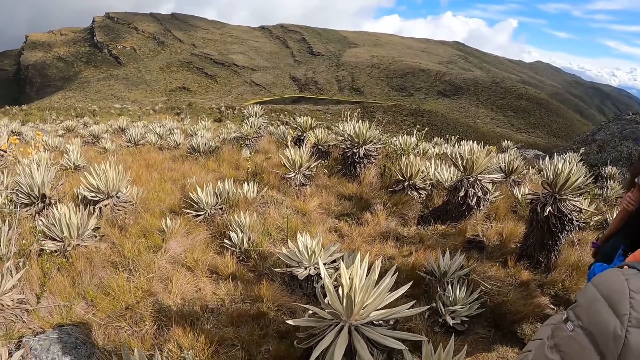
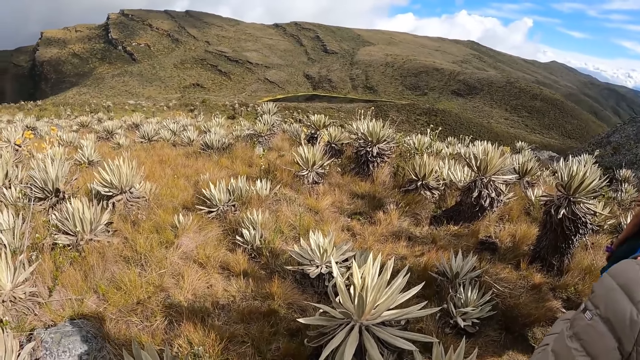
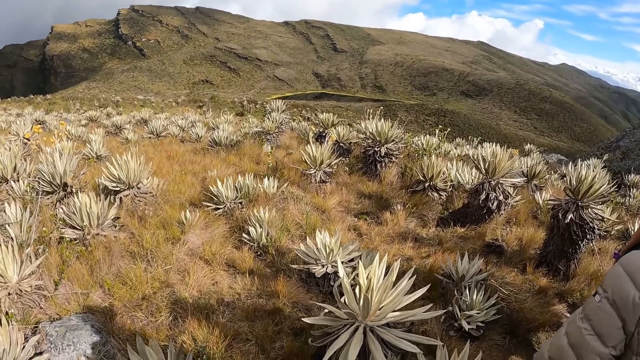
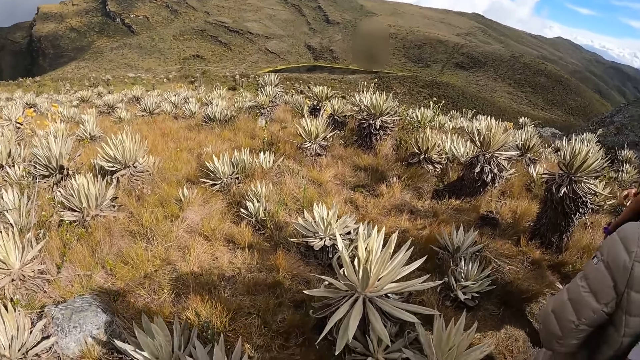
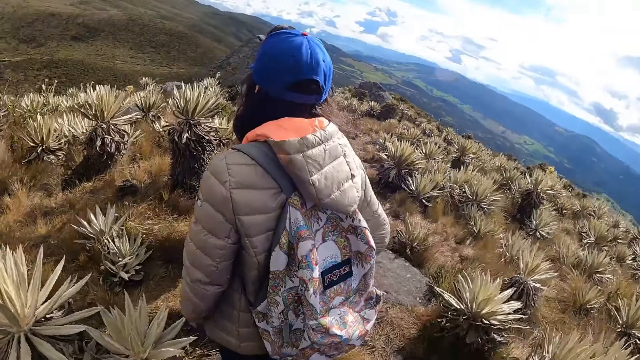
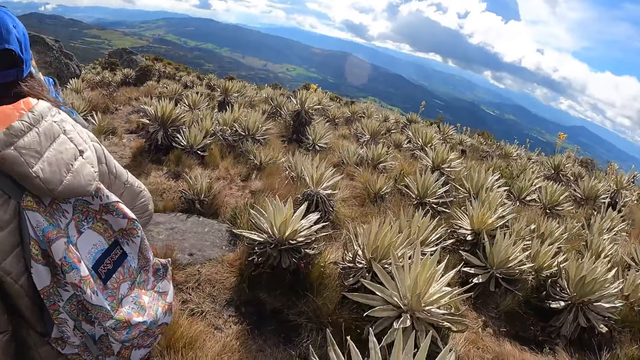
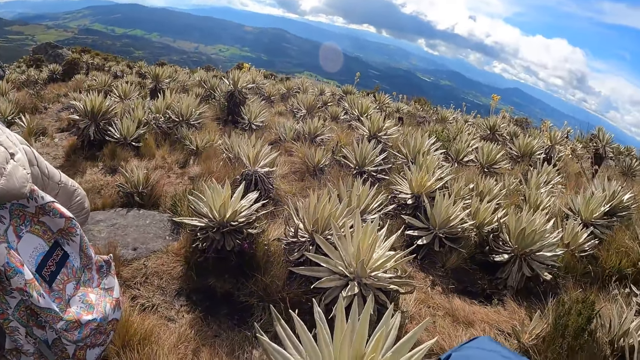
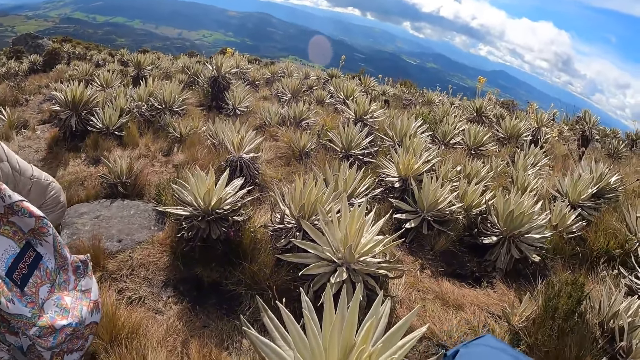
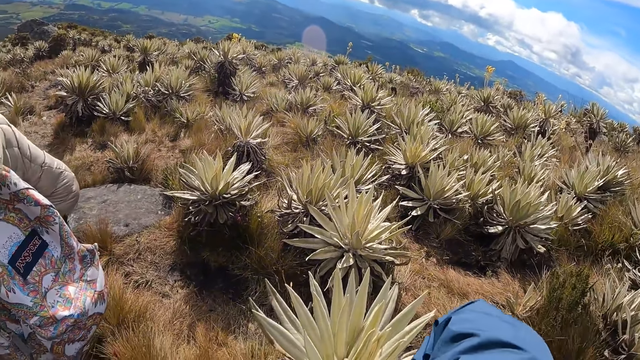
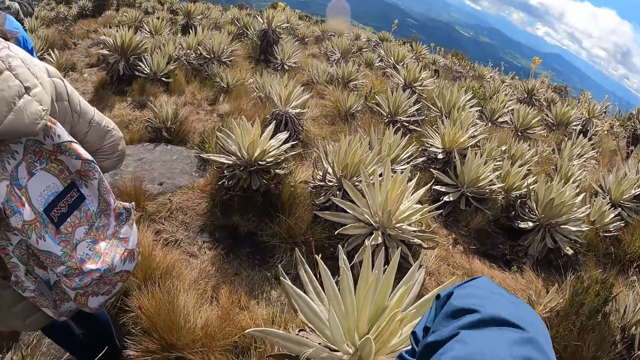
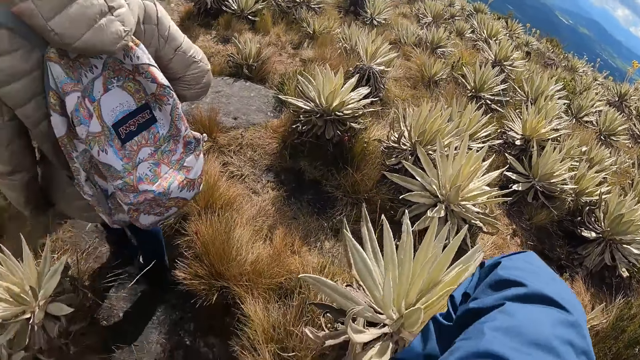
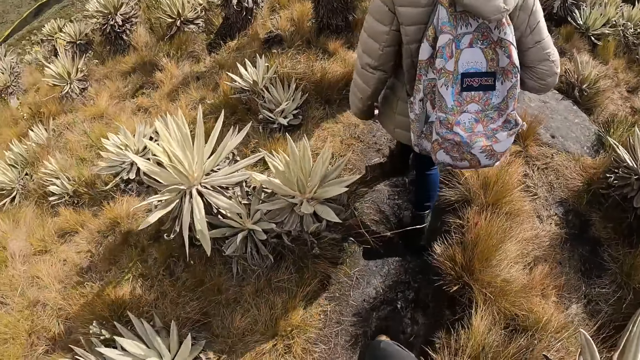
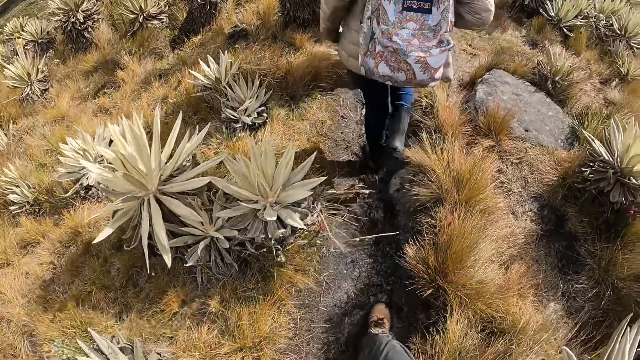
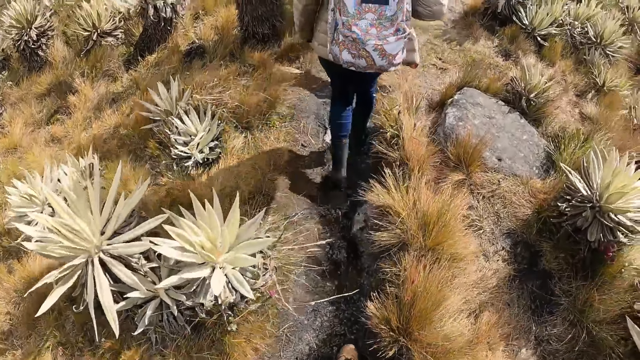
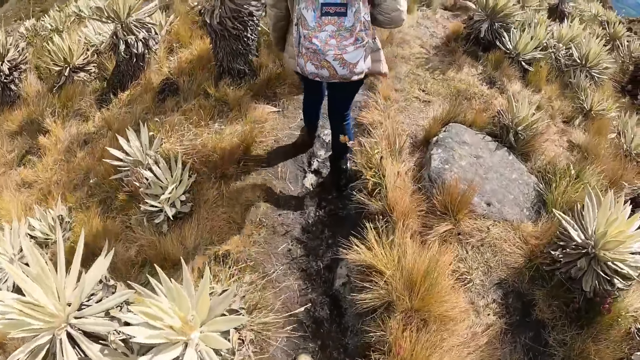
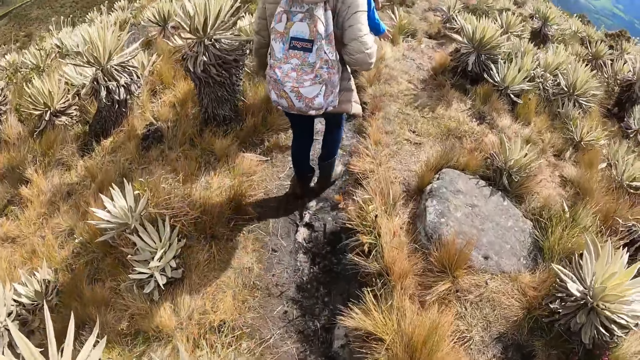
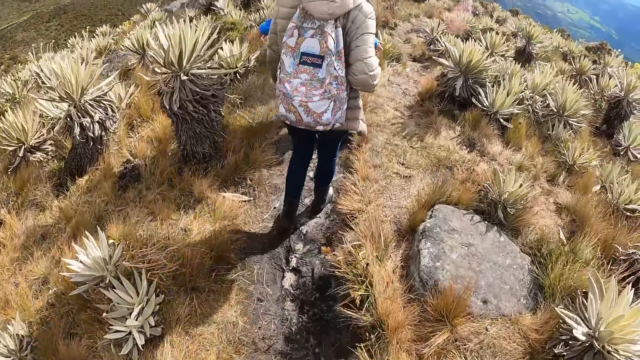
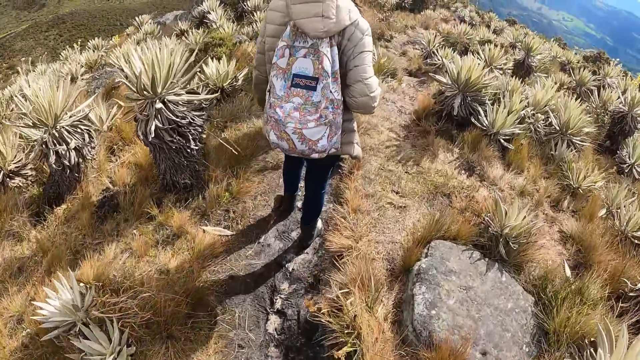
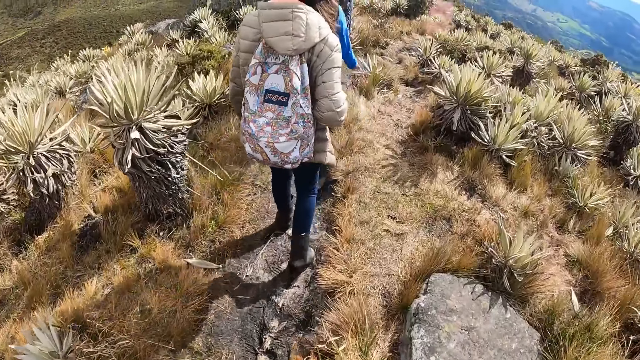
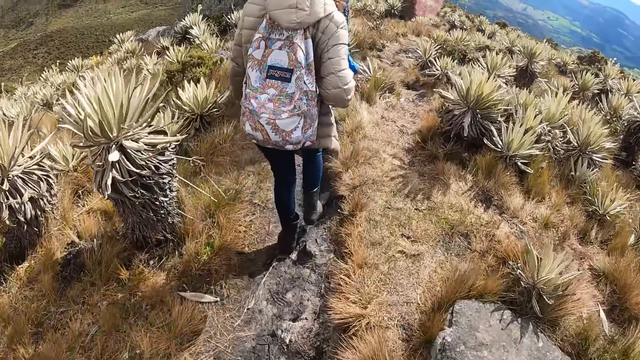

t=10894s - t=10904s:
A woman rubs her left arm with her right hand. The woman, another woman and the camera wearer walk on the mountain.

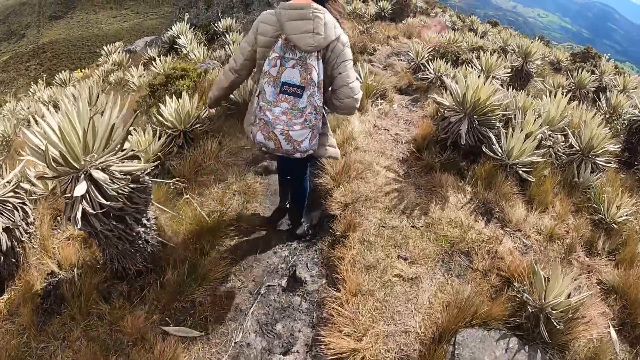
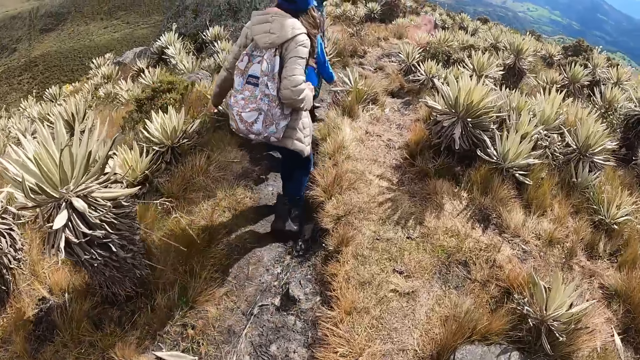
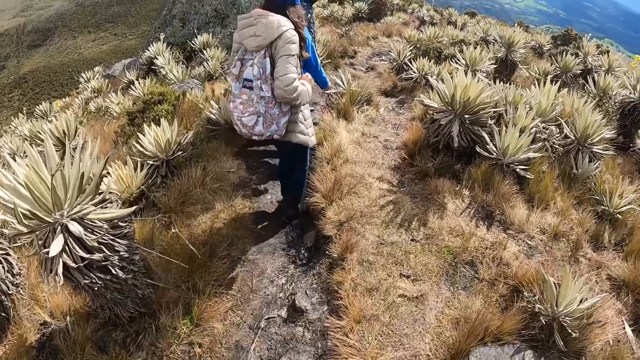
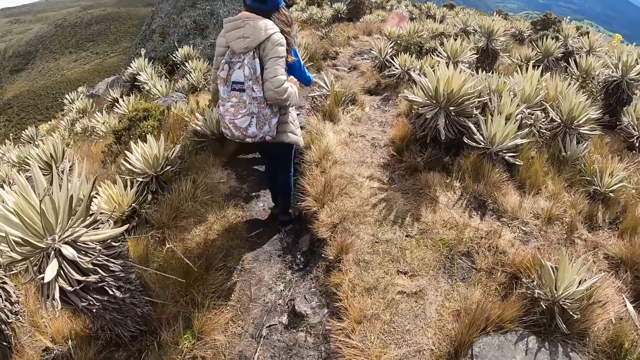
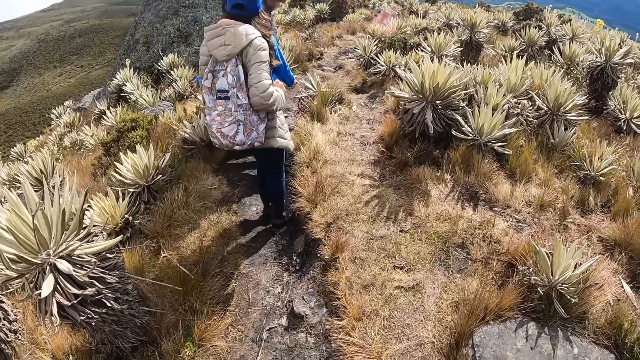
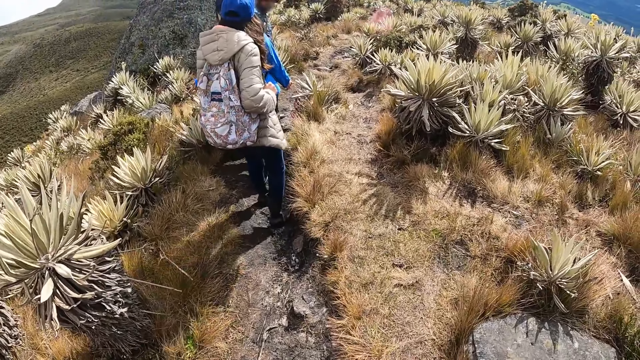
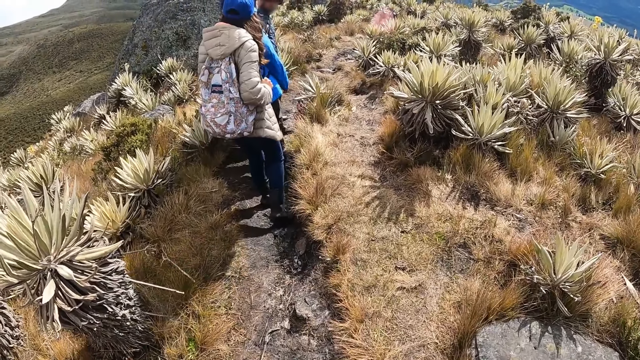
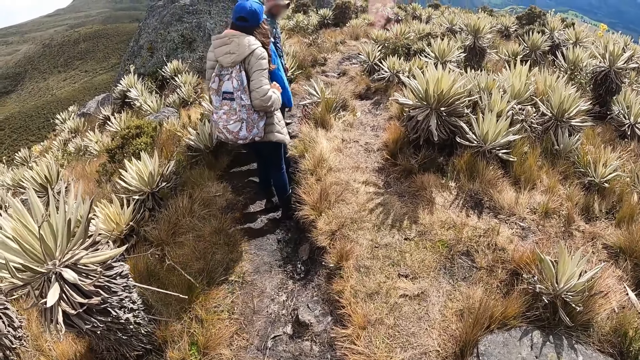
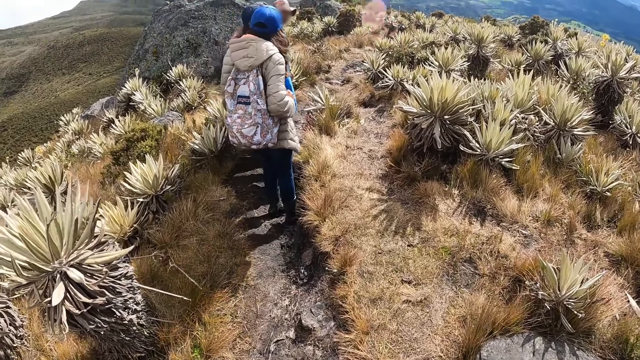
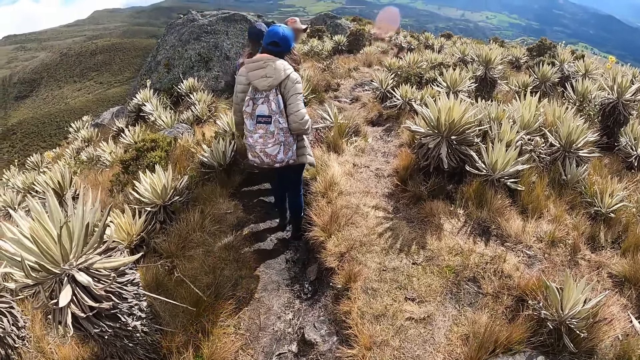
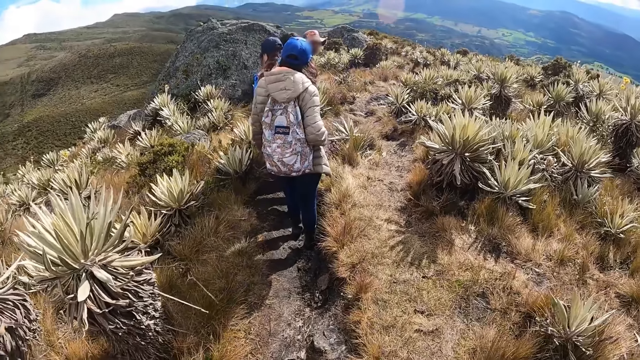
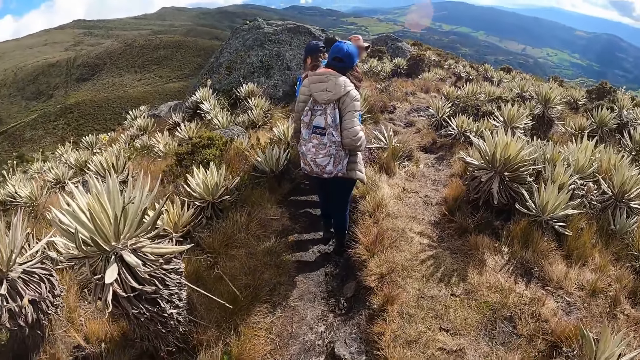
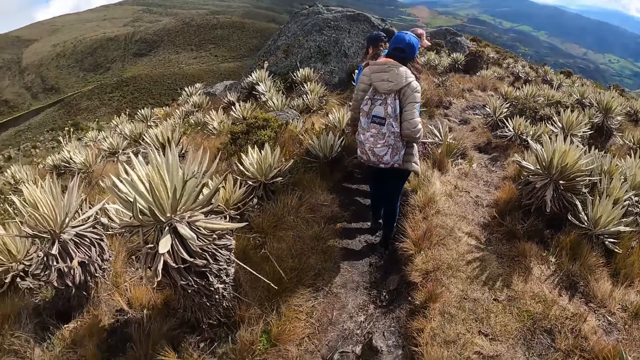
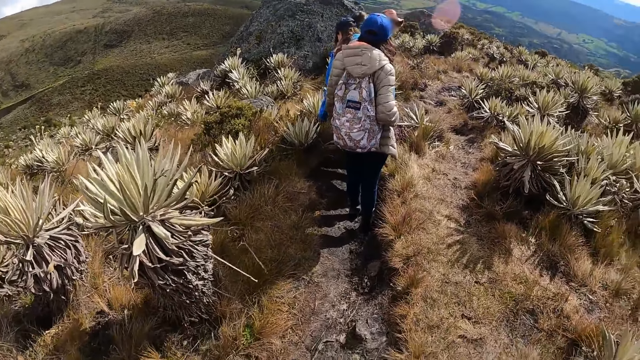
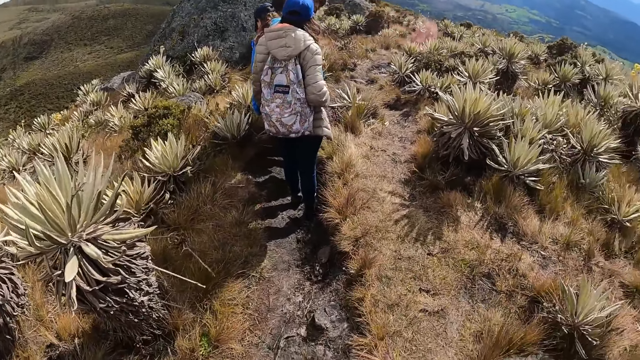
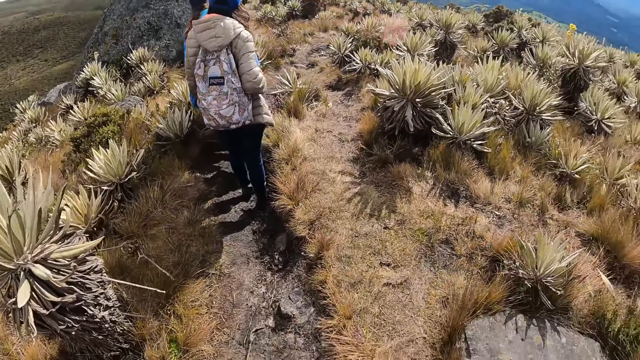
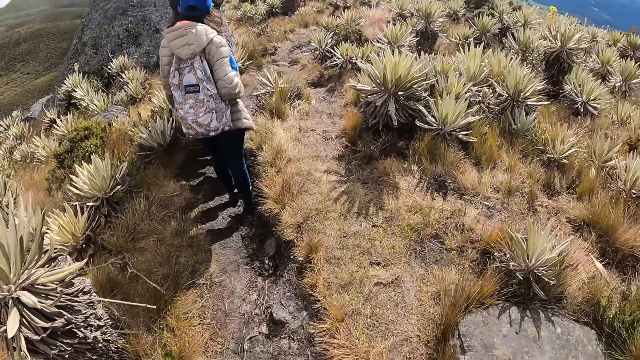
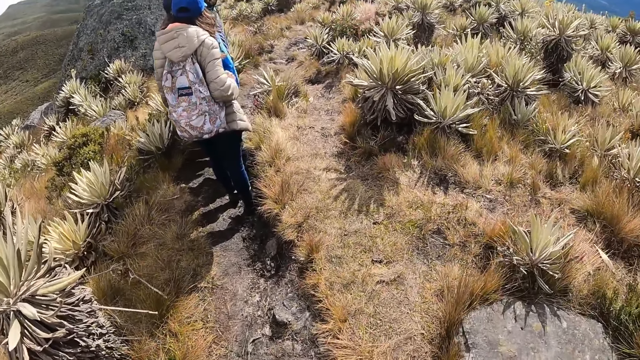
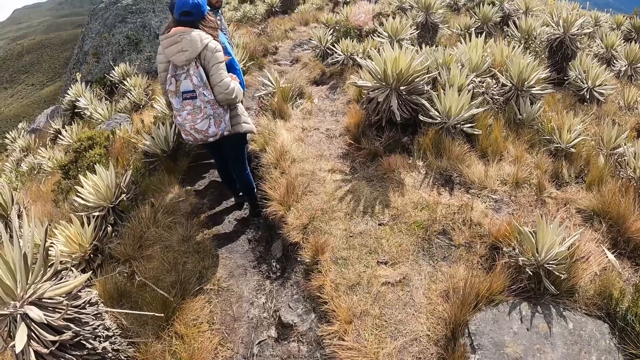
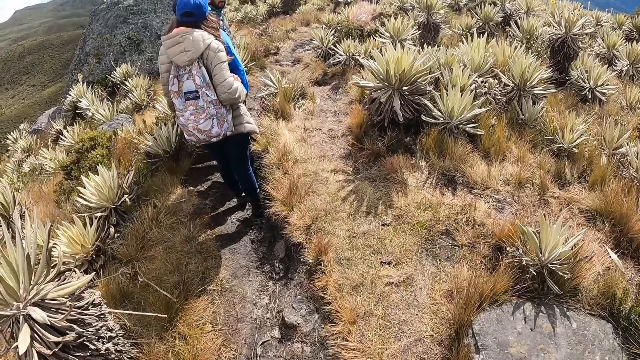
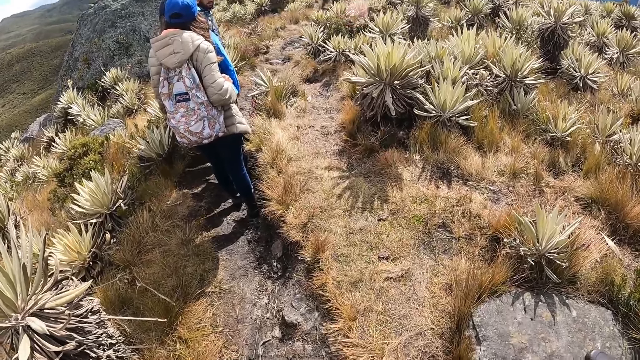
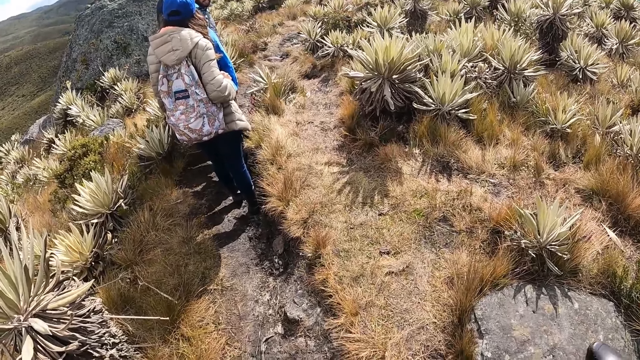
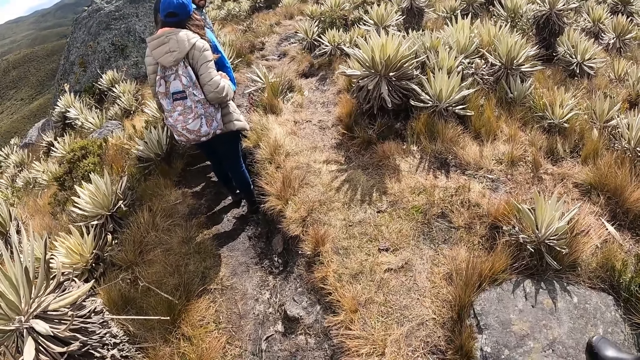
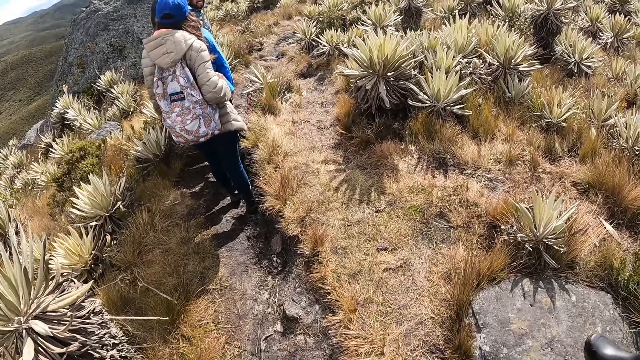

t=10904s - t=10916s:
A woman looks around. The camera wearer looks around.
